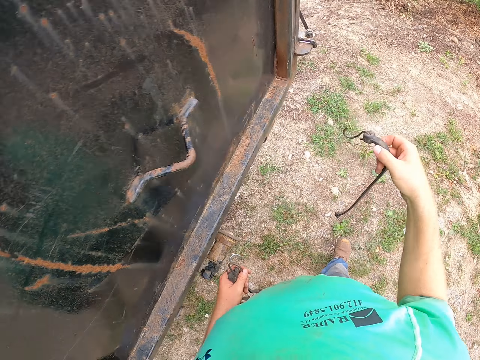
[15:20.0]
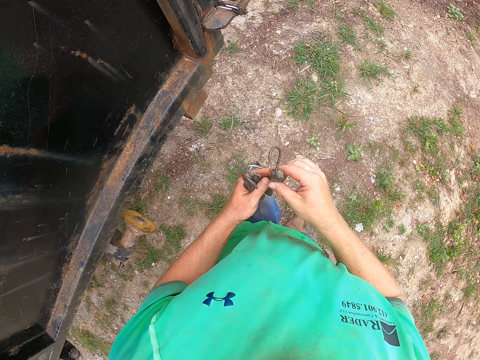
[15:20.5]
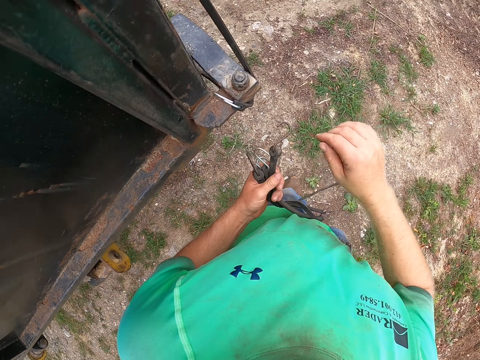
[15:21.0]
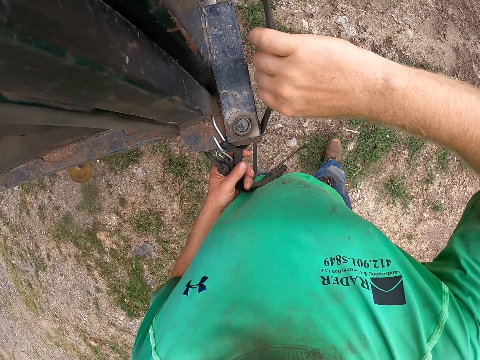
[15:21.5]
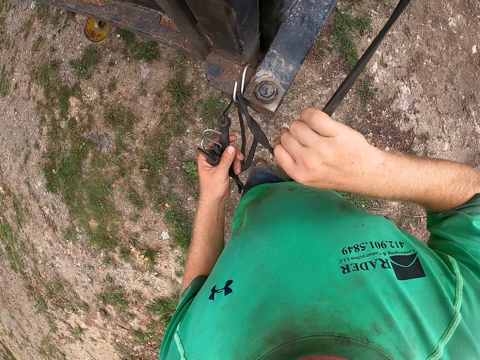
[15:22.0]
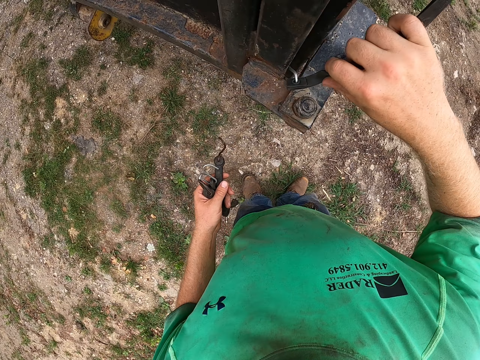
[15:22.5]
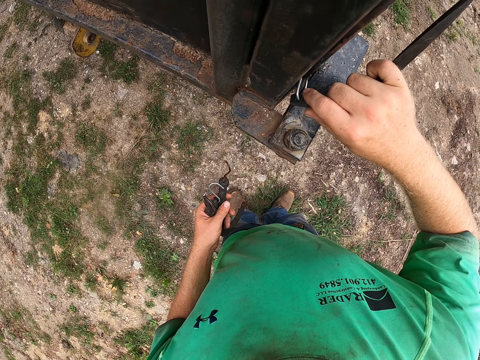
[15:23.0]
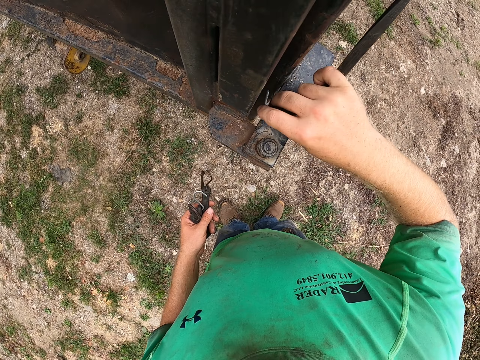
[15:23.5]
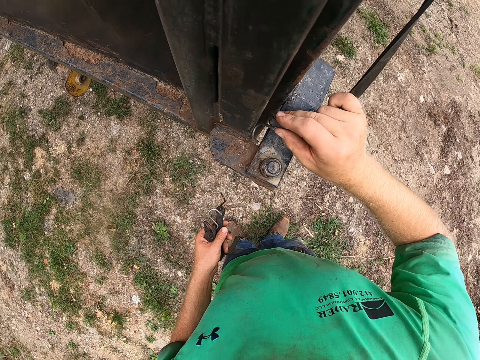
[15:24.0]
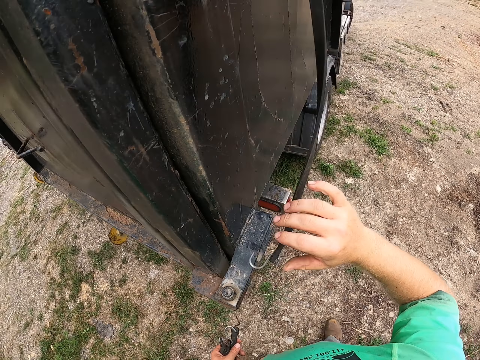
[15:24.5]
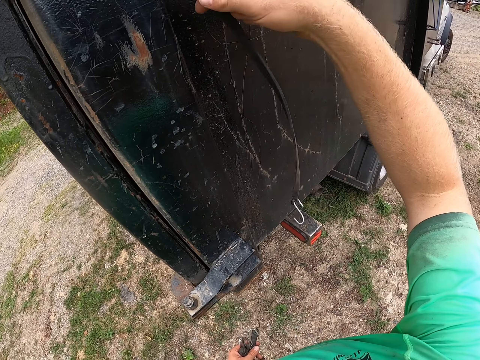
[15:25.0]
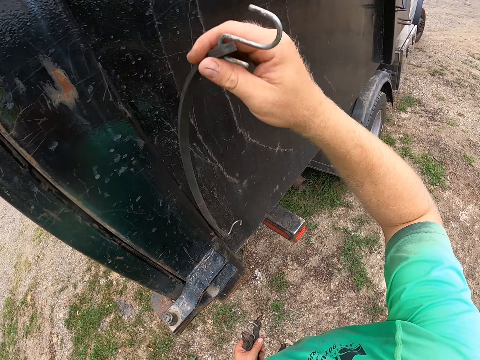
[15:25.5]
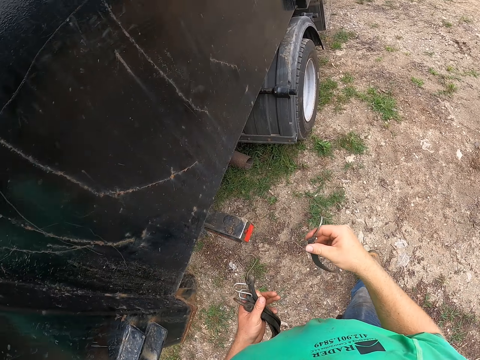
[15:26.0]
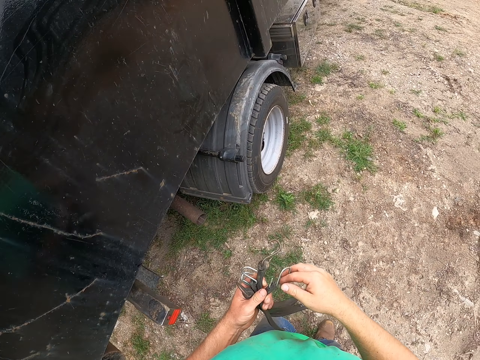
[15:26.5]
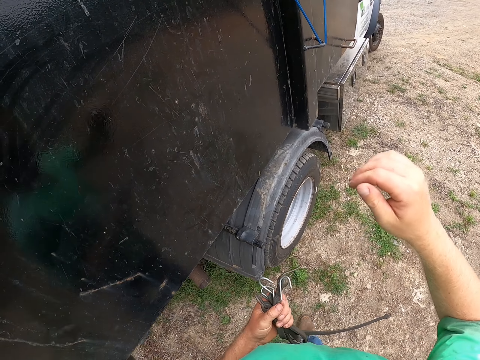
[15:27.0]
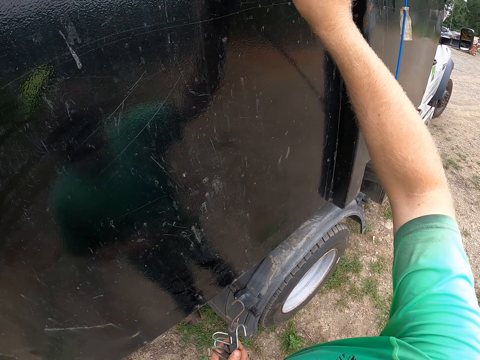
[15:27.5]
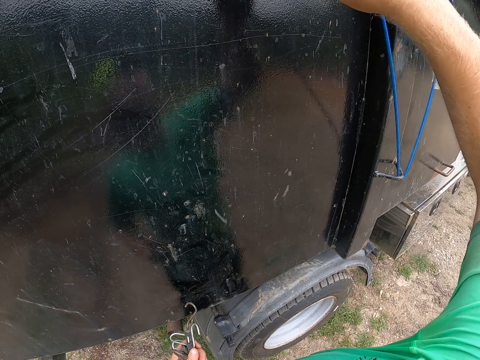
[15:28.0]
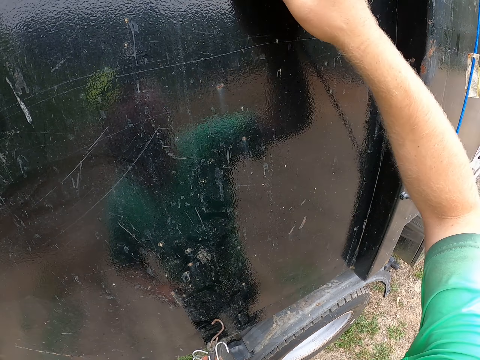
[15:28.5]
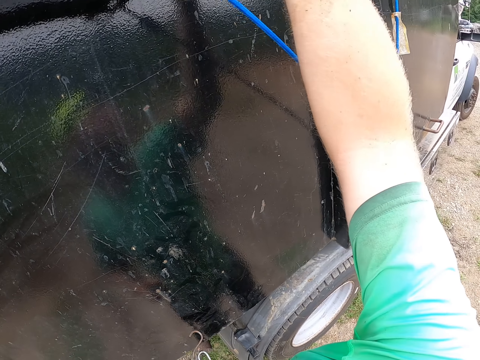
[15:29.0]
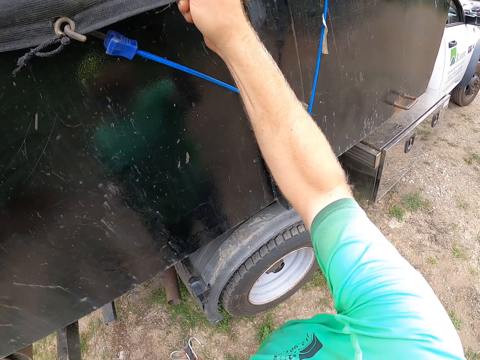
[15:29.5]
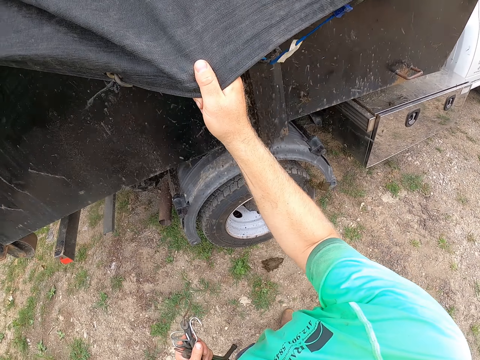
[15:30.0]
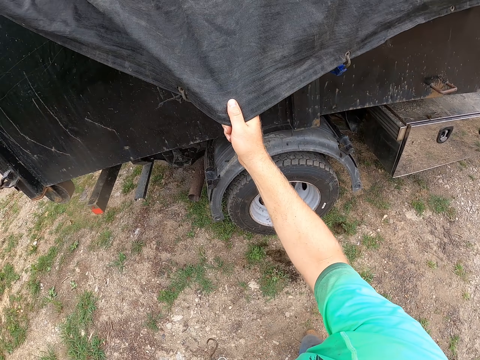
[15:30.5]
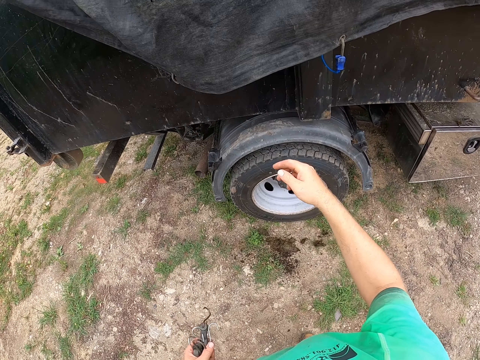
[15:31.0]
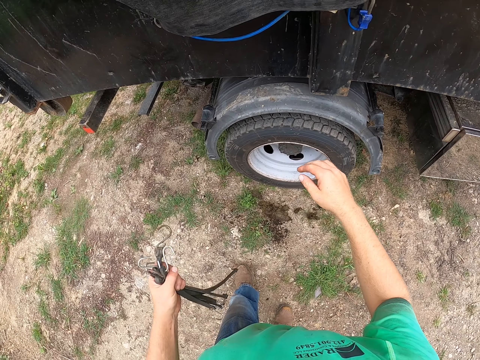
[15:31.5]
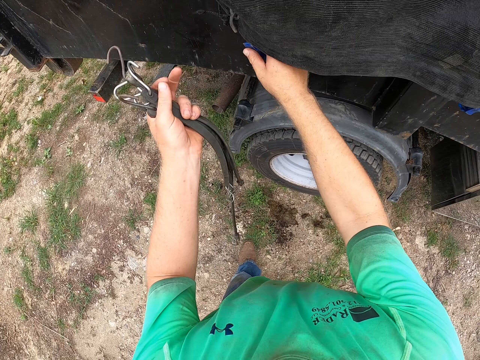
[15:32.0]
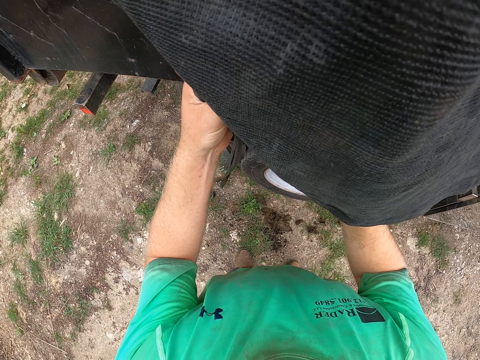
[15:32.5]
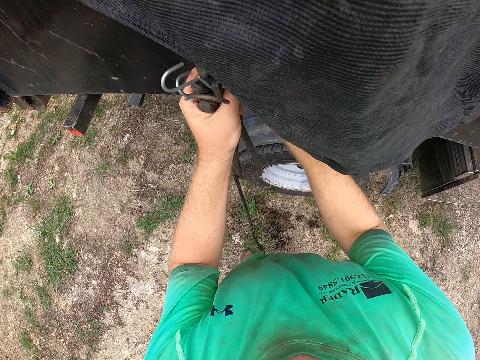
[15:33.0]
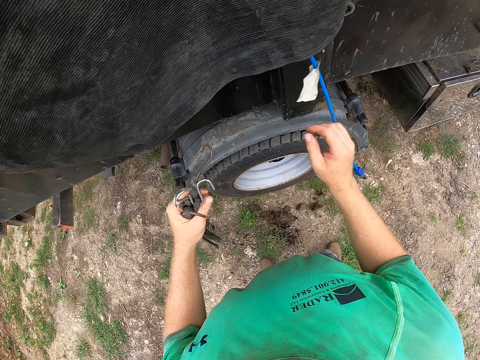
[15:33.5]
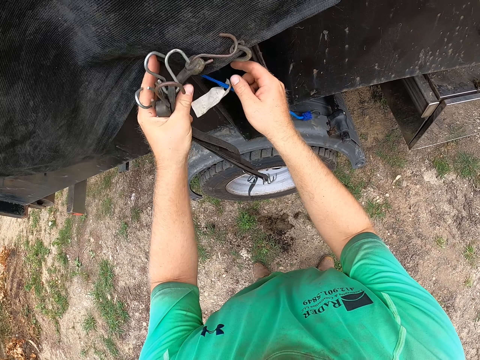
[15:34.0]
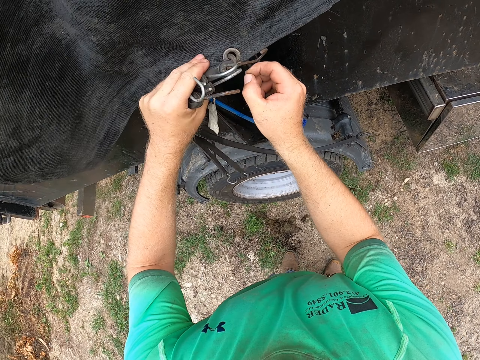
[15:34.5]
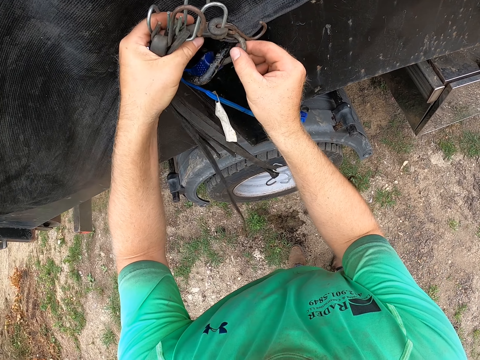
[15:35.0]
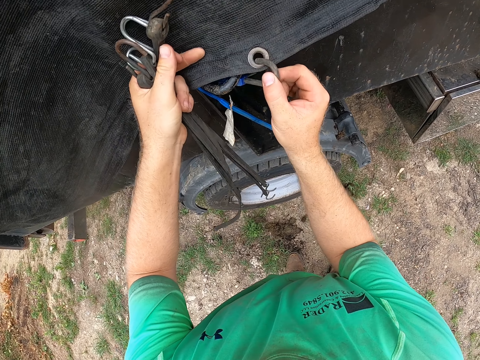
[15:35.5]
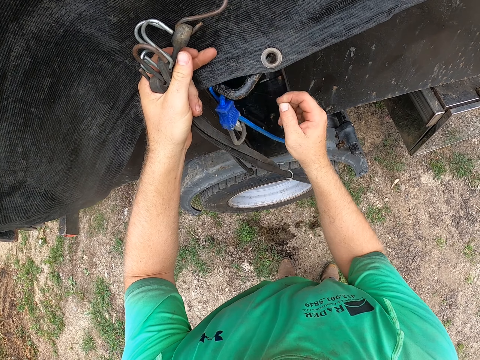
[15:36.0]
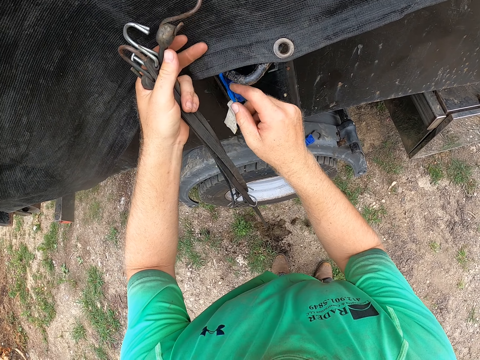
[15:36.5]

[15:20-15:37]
The camera wearer passes the bungee cord in his right hand to his left hand. He unhooks a bungee cord from the truck with his right hand. He passes the bungee cord in his right hand to his left hand. He pulls a tarpaulin on the truck with his right hand. He unhooks a bungee cord from the truck with his right hand. He holds the tarpaulin on the truck with his left hand. He does so again.

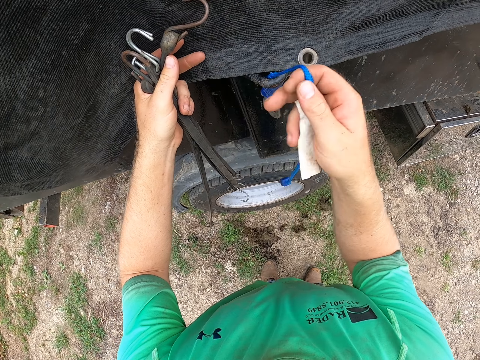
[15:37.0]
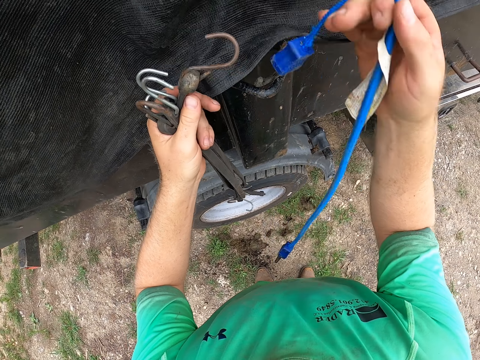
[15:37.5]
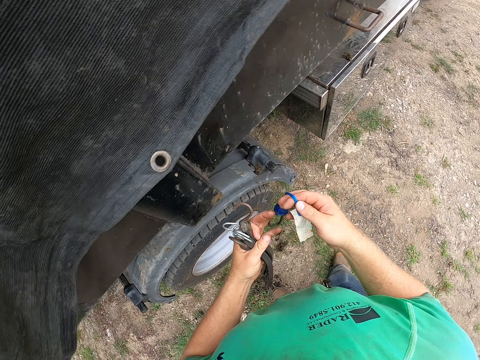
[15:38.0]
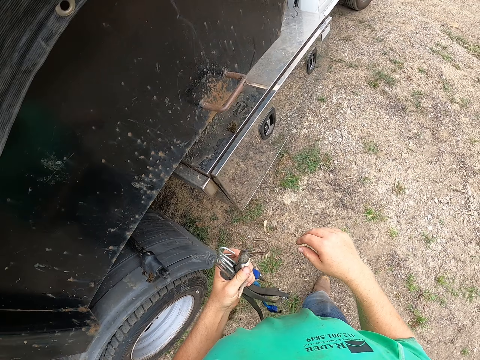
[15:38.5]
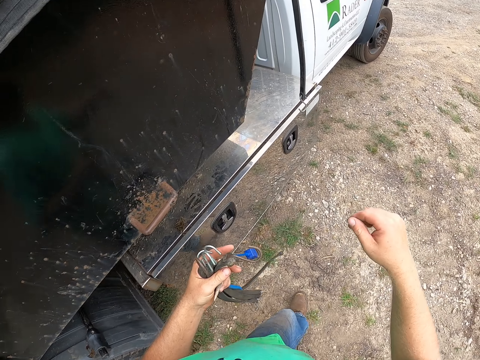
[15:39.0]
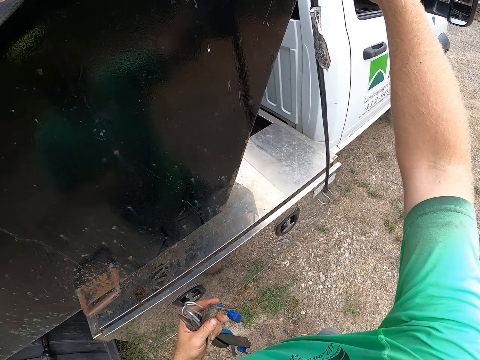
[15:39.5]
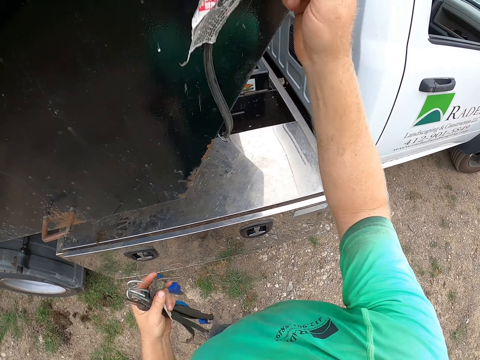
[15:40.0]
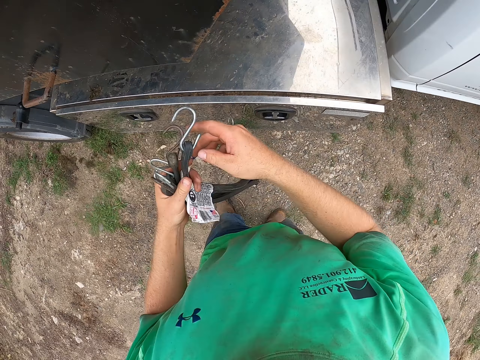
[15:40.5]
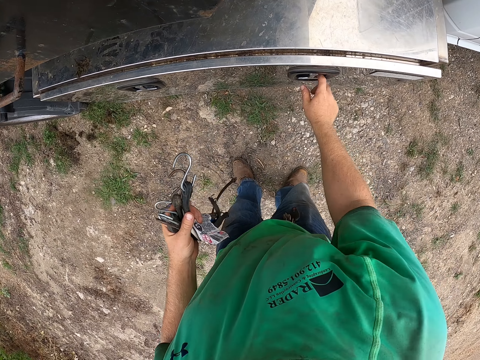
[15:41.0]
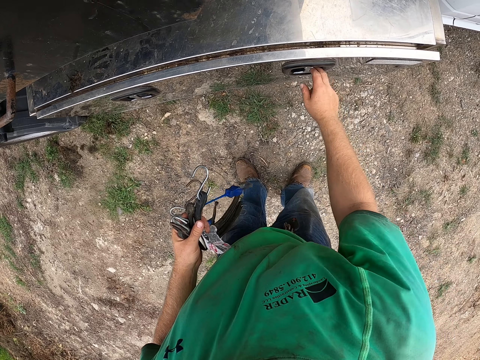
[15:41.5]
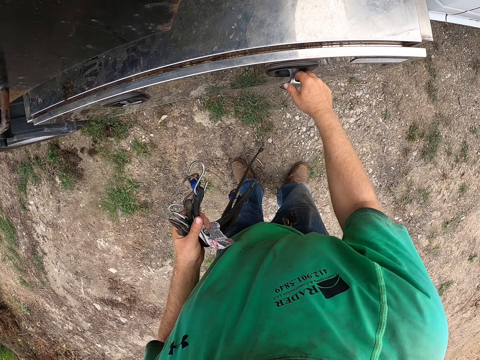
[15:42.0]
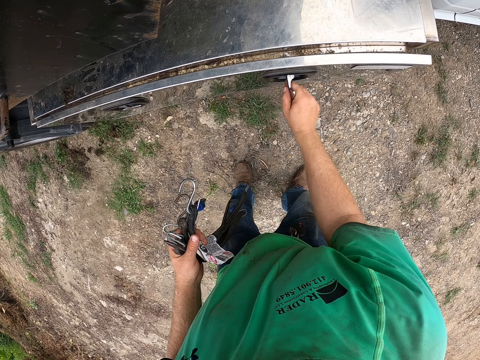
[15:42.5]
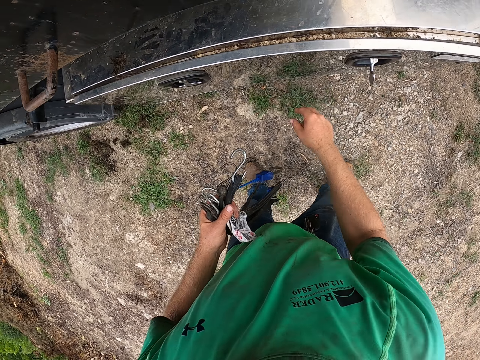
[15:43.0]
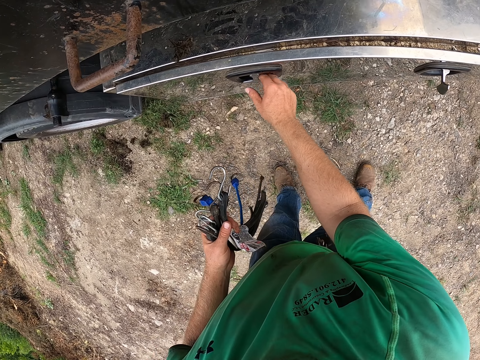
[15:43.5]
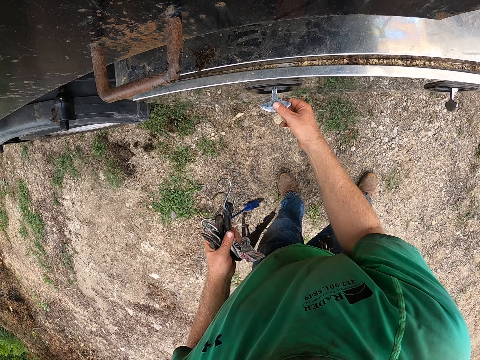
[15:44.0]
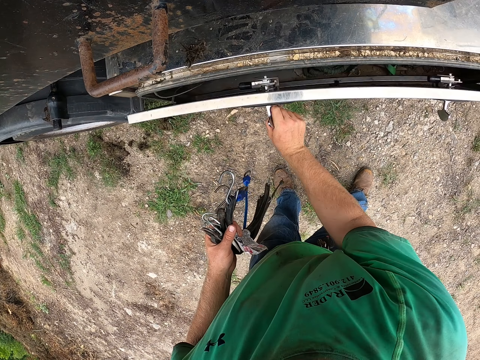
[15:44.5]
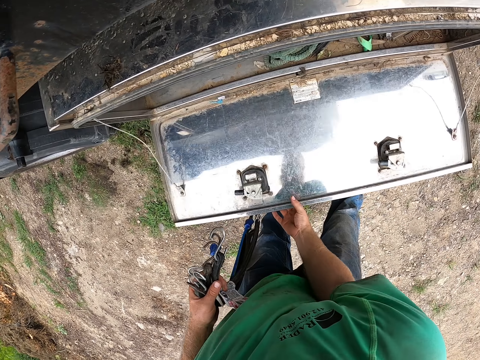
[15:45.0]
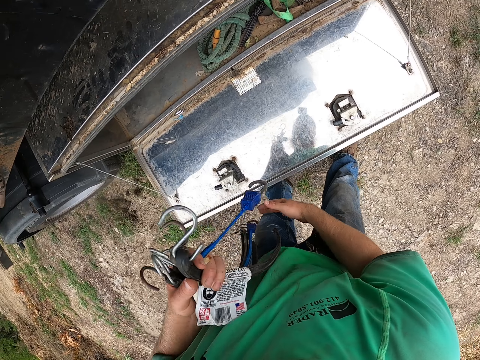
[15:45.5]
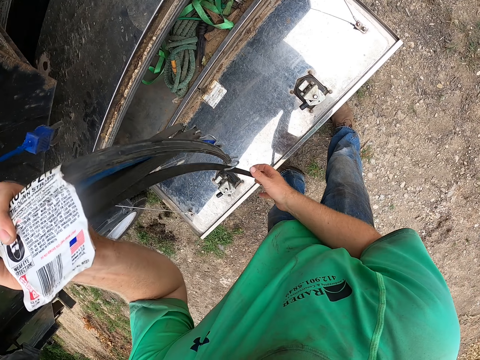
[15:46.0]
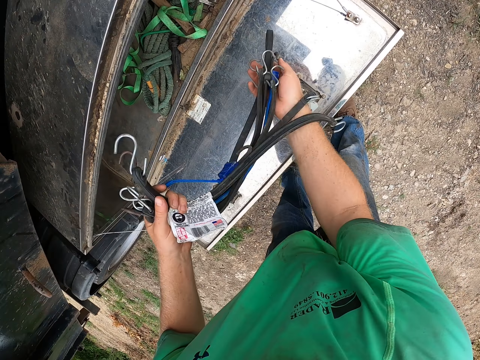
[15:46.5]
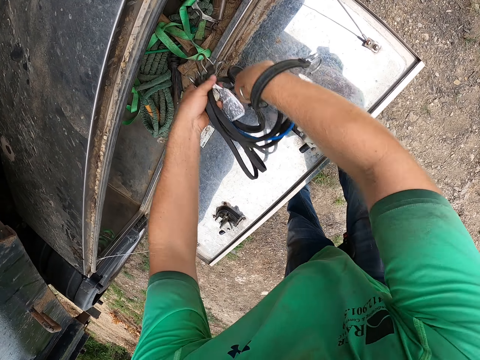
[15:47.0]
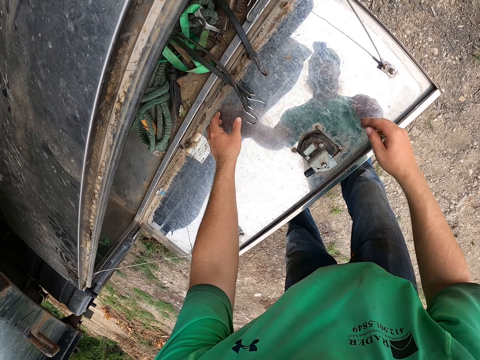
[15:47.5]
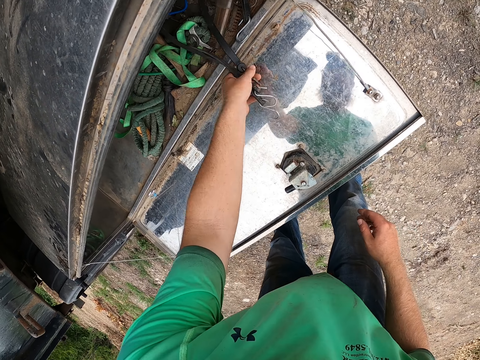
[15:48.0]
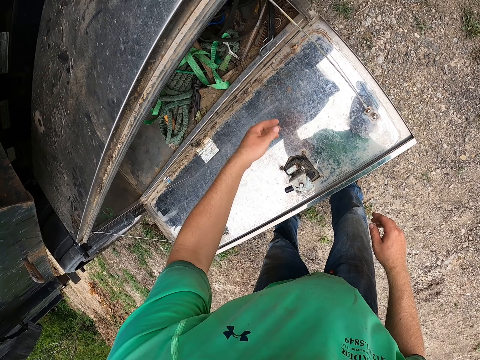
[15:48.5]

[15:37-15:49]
The camera wearer passes the bungee cord in his right hand to his left hand. He unhooks a bungee cord from the truck with his right hand. He passes the bungee cord in his right hand to his left hand. He opens a lock on a storage compartment in the truck with his right hand. He opens the lock again. He holds the bungee cords with both hands. He throws the bungee cords in his hands in the storage compartment in the truck.
